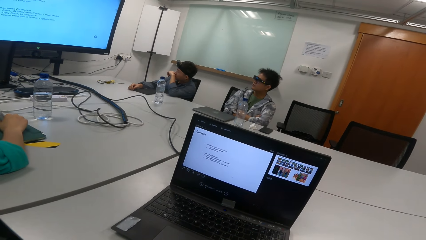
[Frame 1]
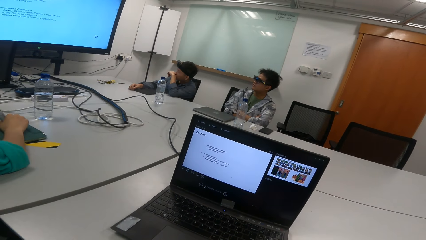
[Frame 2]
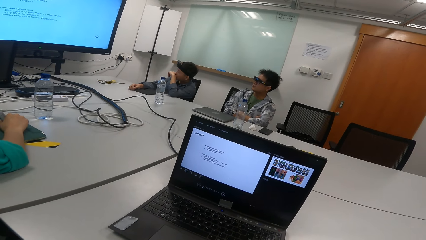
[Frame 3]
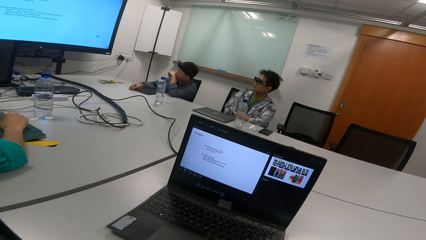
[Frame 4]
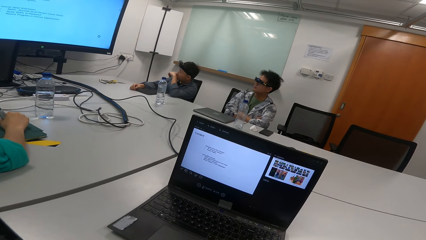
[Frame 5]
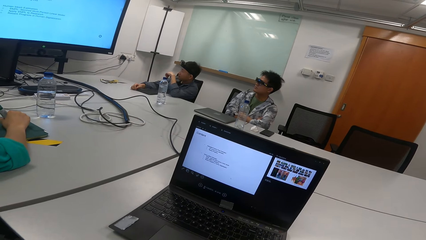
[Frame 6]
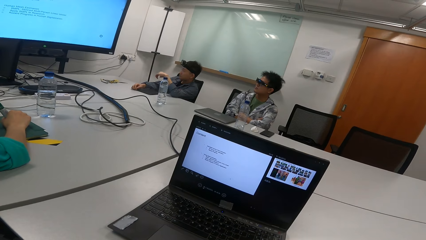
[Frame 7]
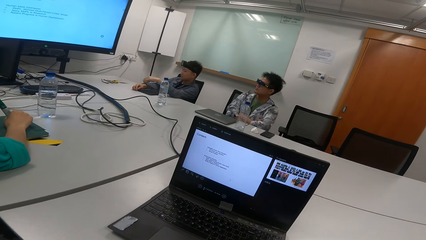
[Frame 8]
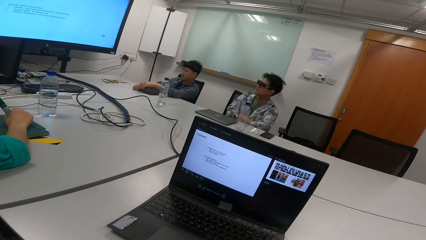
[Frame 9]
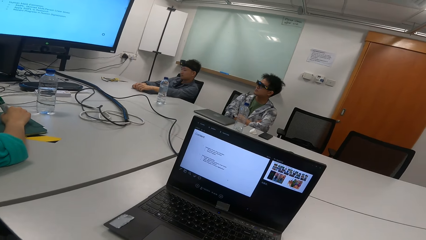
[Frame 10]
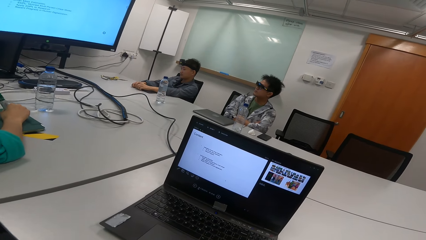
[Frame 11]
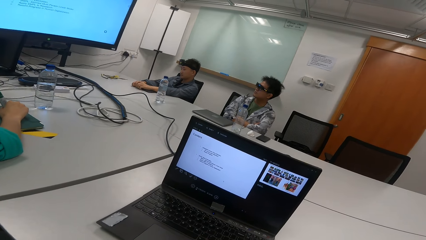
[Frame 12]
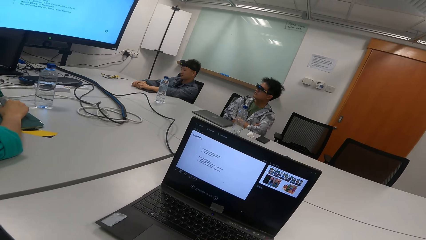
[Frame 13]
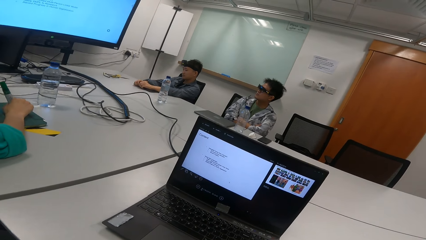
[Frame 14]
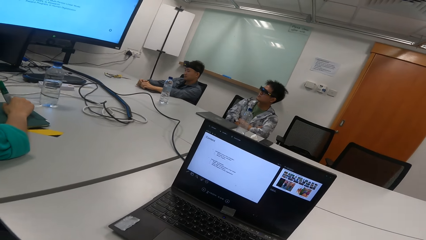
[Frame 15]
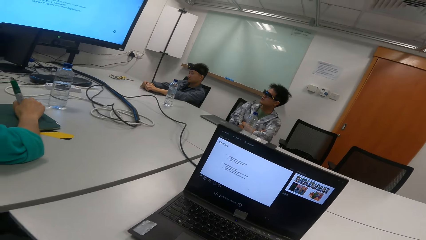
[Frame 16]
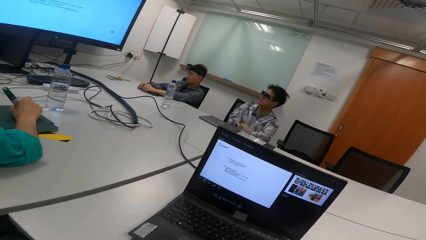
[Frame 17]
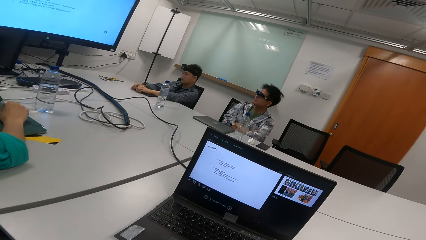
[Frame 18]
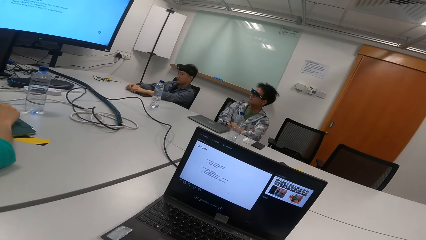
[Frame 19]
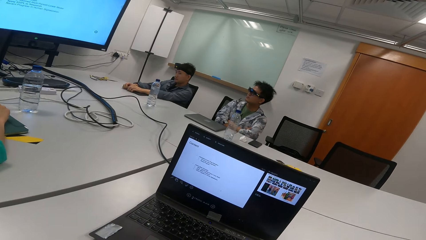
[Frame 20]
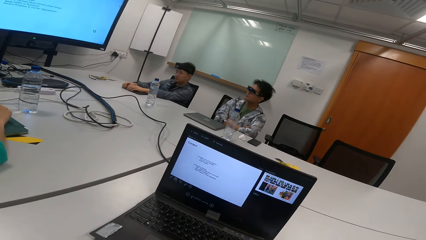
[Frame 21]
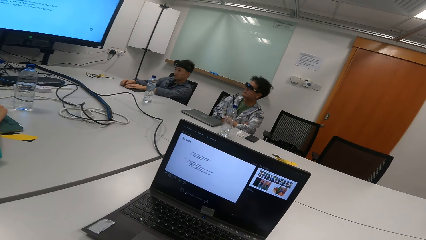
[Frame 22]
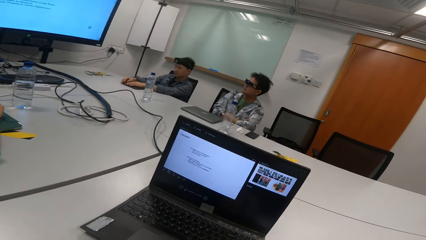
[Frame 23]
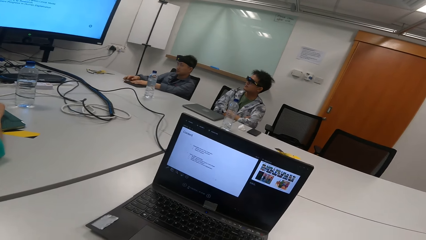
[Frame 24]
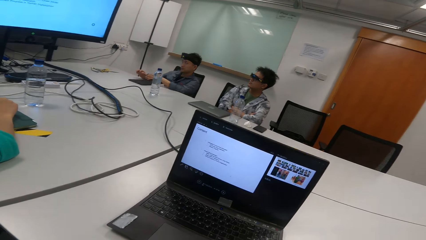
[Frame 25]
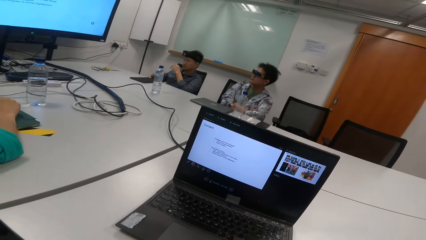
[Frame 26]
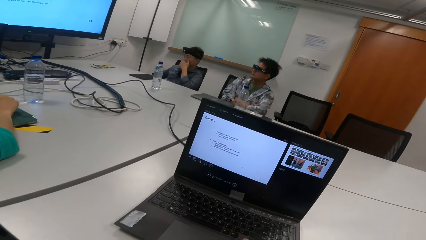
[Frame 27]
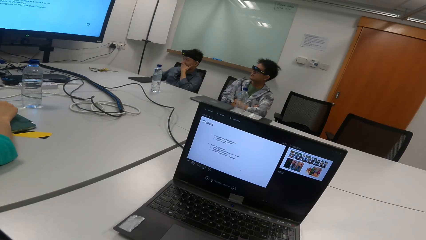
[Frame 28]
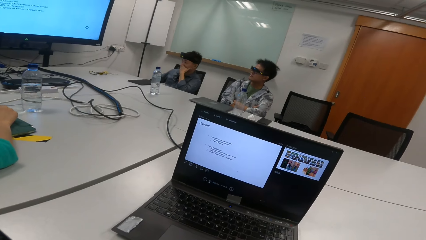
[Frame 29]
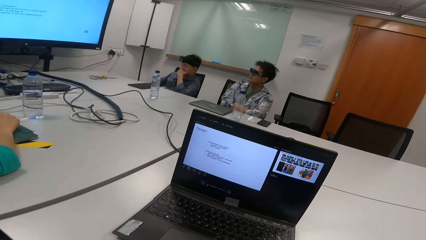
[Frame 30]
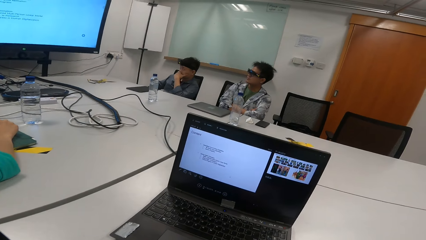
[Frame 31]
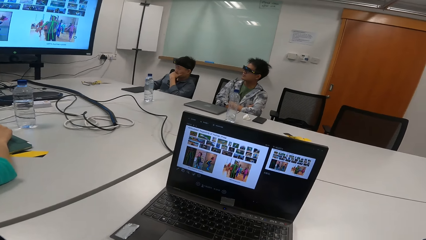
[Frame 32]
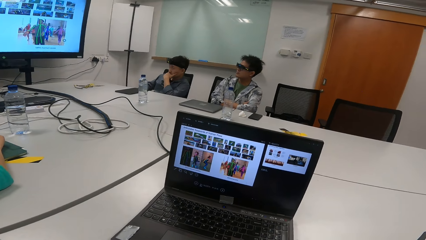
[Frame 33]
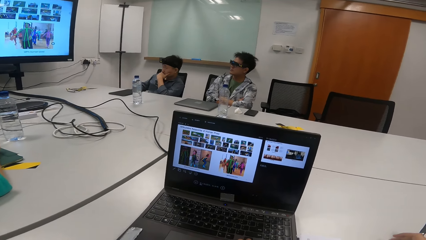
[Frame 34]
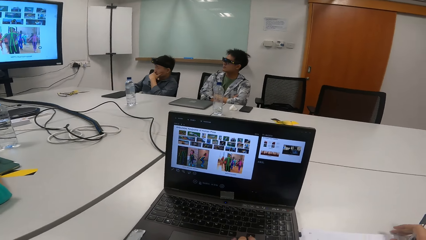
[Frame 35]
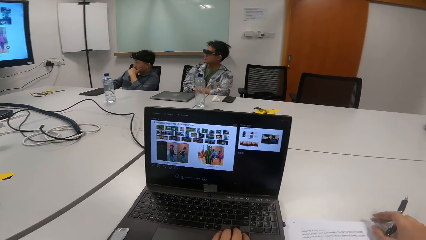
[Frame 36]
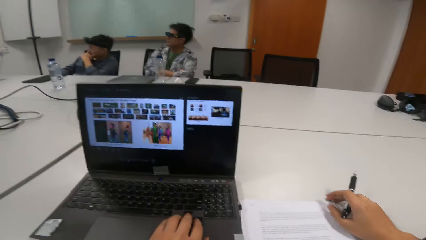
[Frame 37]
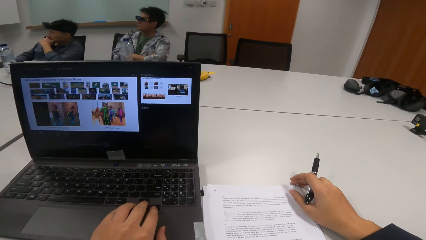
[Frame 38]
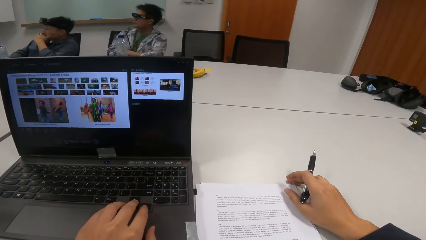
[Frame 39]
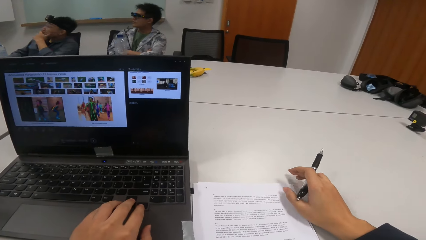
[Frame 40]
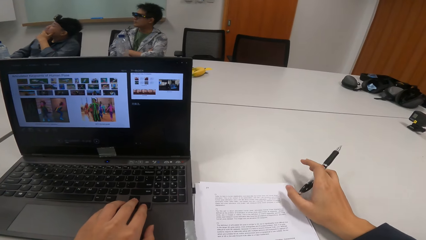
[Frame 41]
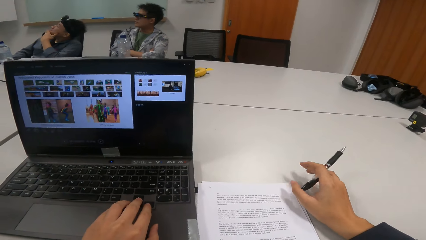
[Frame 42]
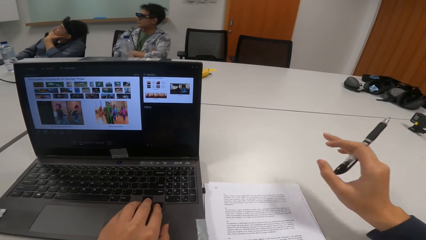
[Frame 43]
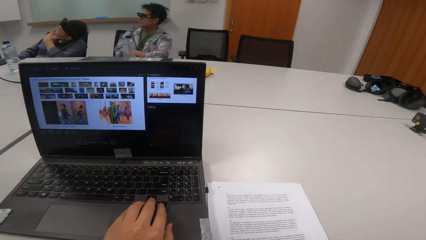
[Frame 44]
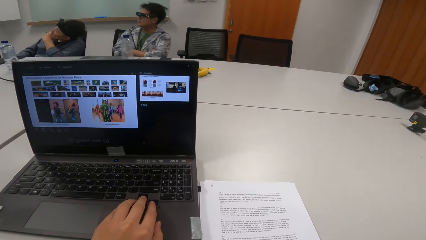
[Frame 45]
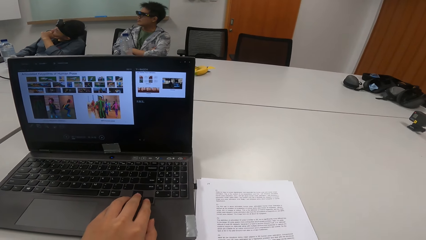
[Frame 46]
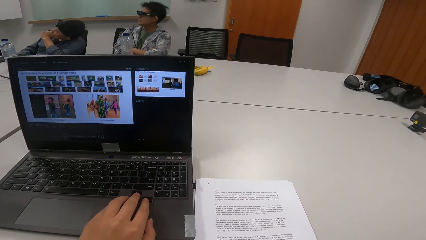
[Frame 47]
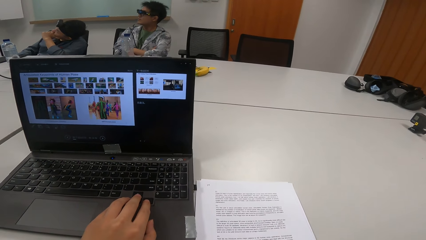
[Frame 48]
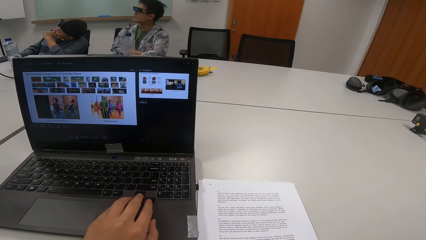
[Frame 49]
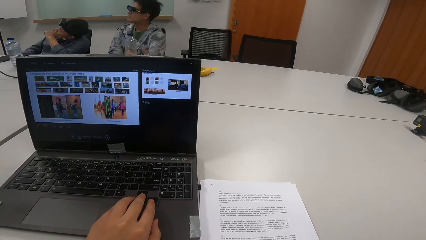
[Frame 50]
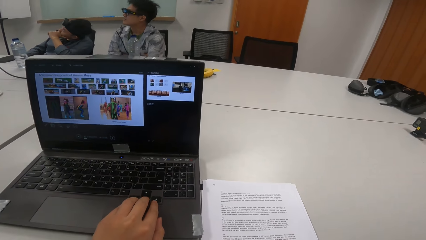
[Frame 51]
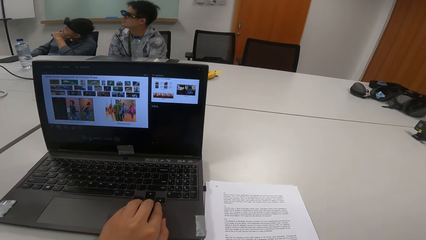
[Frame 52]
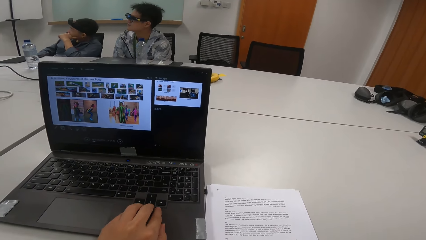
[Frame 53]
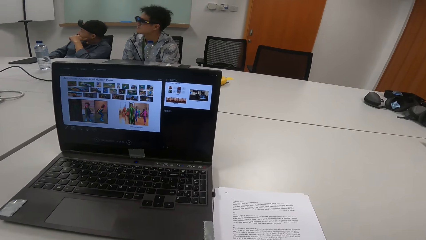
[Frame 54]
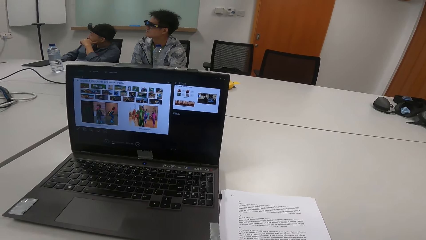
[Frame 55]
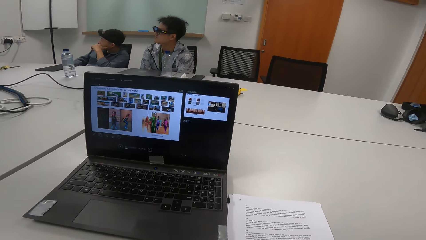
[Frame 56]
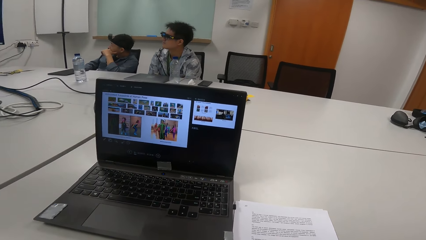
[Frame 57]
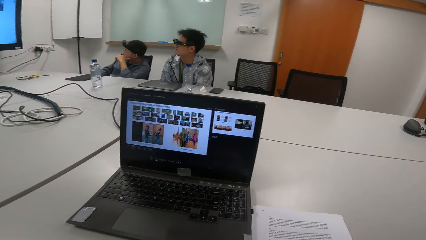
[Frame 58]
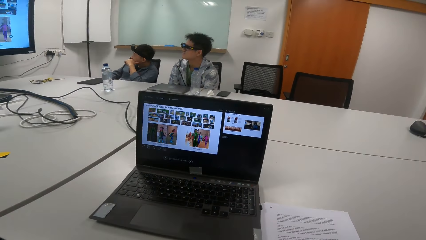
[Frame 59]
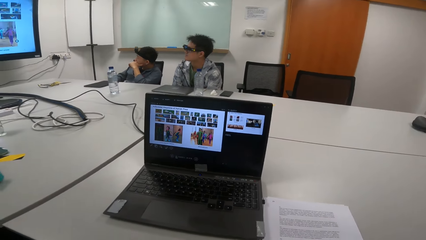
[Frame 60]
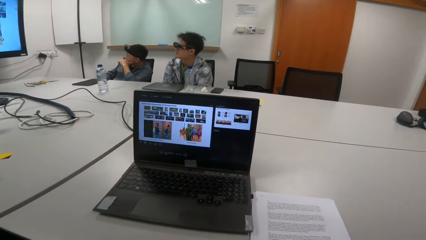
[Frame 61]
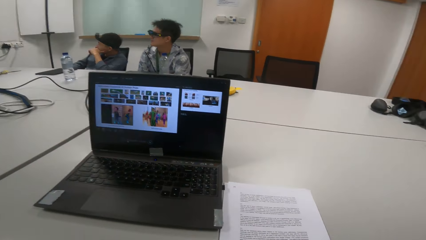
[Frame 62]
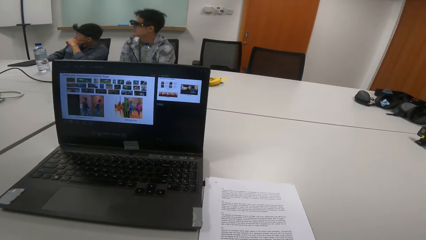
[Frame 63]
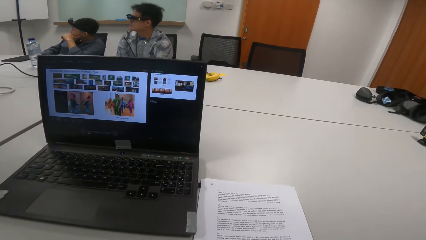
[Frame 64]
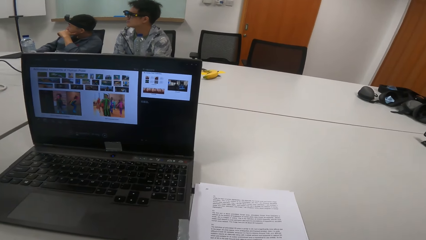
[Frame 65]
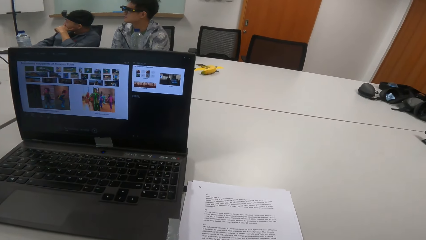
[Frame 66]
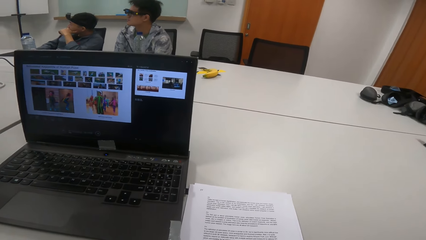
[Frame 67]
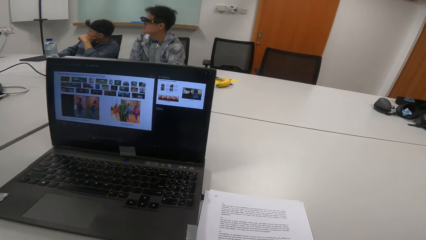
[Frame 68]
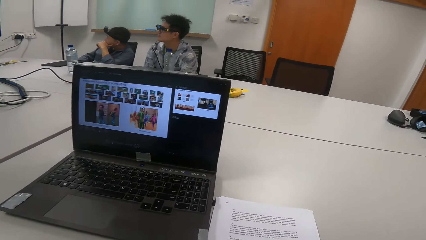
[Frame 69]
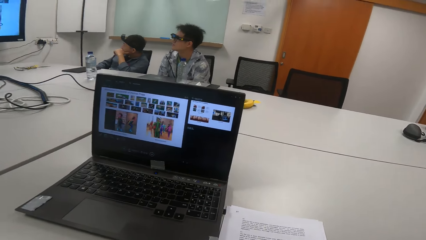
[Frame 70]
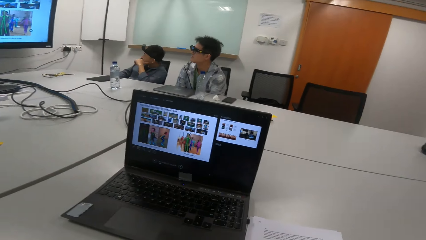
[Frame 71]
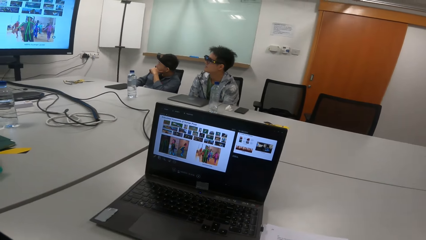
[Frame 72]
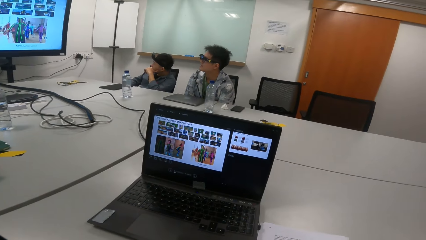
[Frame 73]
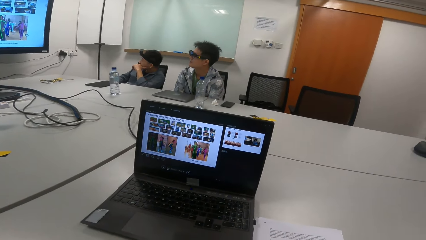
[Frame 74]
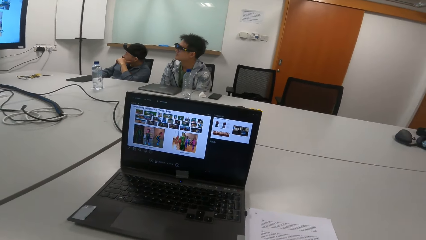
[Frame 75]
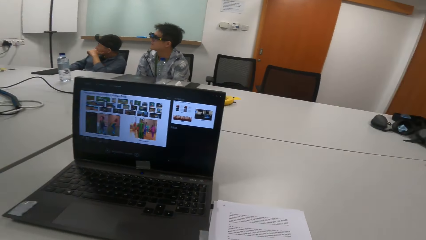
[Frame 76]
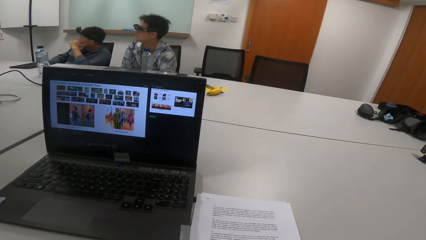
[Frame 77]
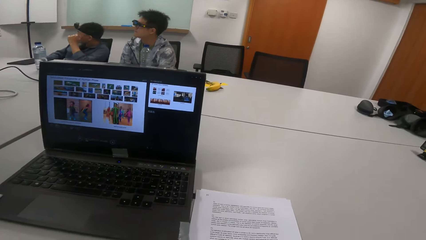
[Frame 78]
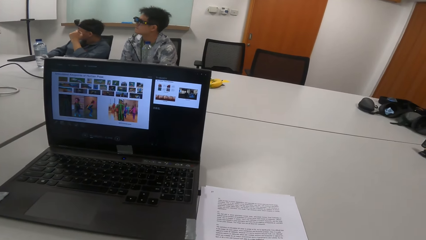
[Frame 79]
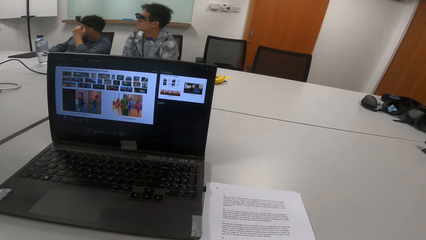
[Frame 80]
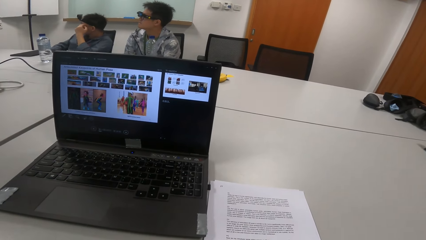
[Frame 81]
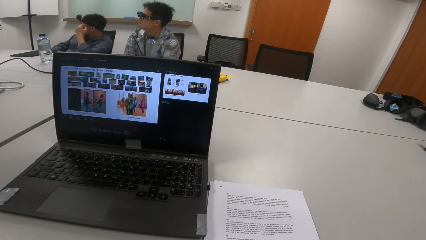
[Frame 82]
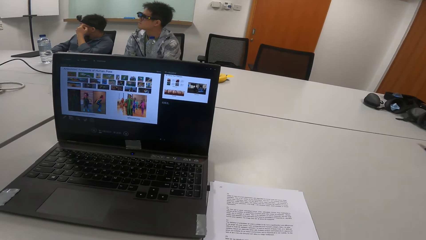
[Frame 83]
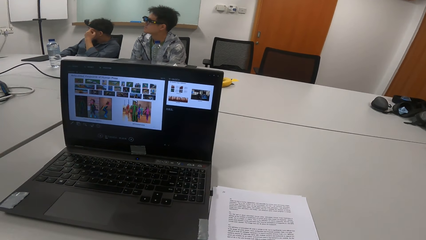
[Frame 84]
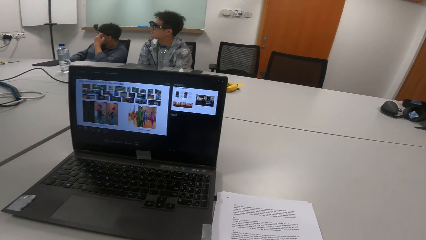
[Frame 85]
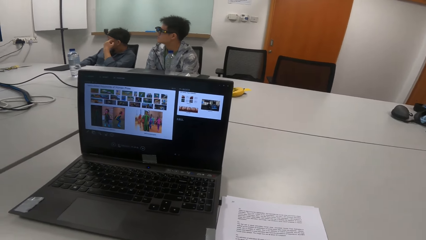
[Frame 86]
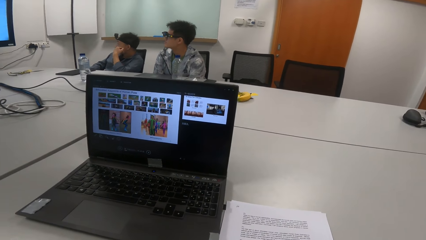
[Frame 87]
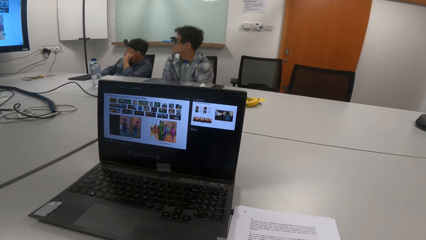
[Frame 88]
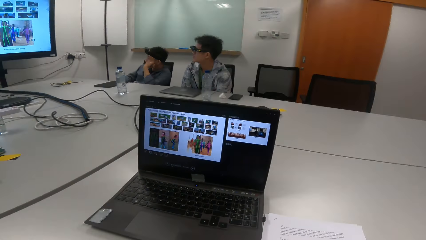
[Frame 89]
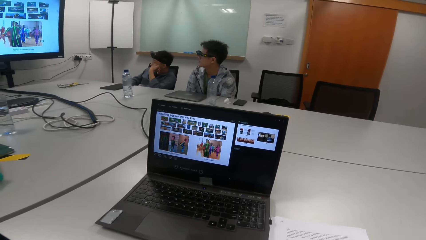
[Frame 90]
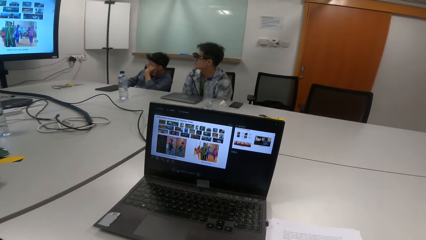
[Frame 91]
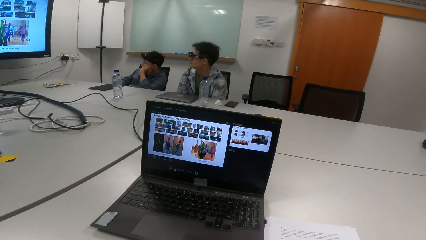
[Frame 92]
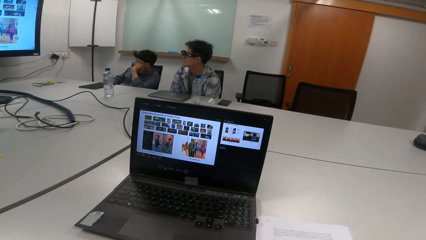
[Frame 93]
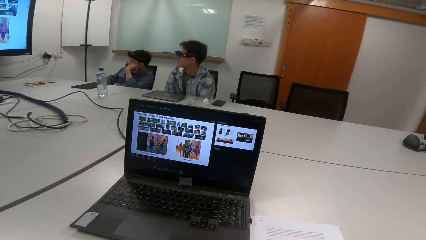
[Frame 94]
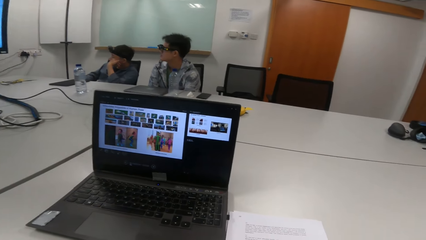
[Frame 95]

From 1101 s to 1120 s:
The person rubs a tablet cover with the marker pen. The camera wearer operates the laptop. The person touches the mouth. The camera wearer reads the presentation. They touch the laptop.
